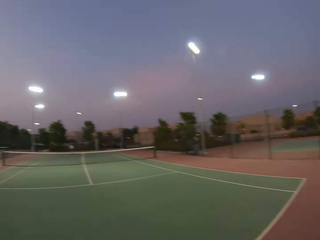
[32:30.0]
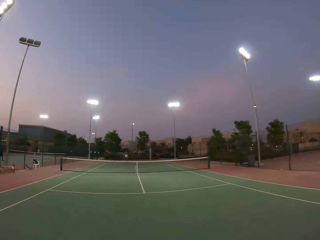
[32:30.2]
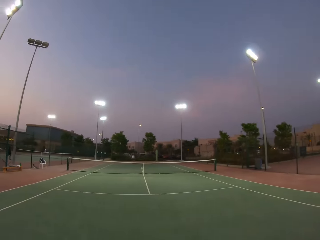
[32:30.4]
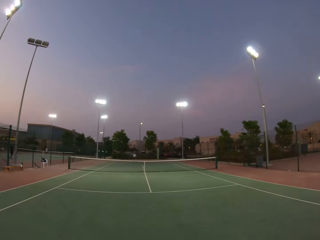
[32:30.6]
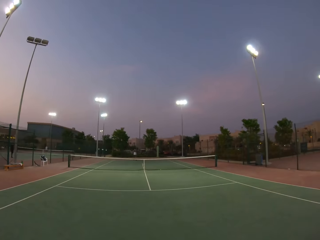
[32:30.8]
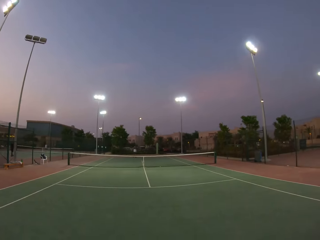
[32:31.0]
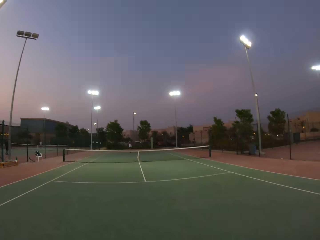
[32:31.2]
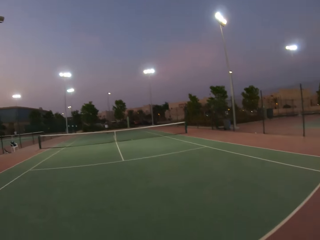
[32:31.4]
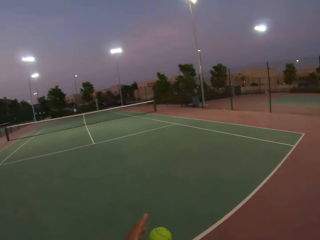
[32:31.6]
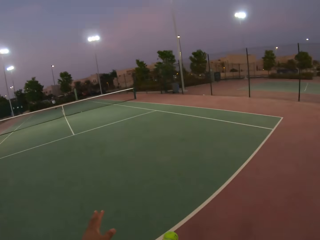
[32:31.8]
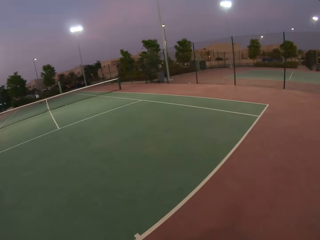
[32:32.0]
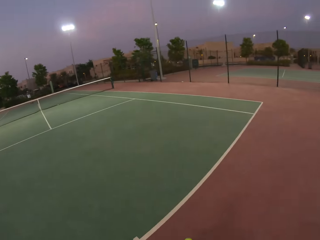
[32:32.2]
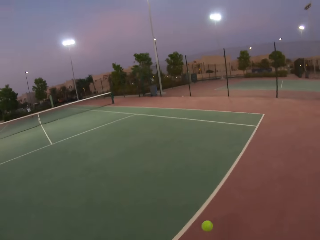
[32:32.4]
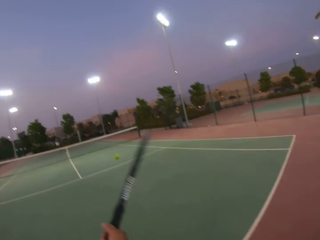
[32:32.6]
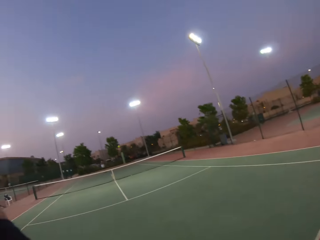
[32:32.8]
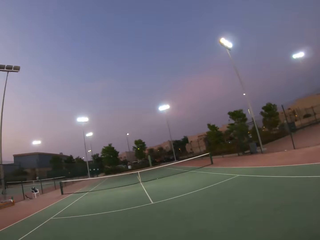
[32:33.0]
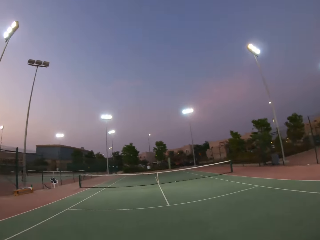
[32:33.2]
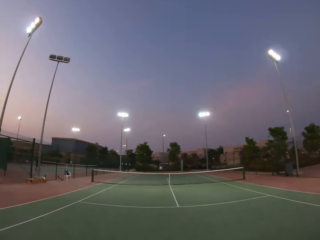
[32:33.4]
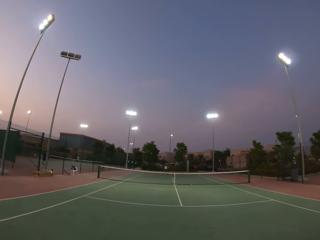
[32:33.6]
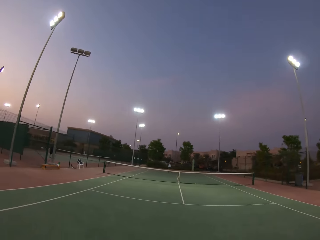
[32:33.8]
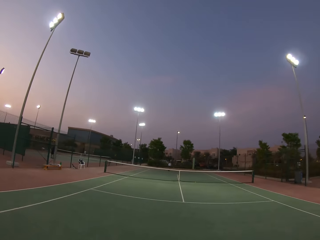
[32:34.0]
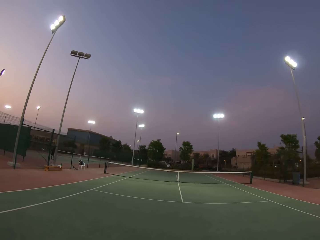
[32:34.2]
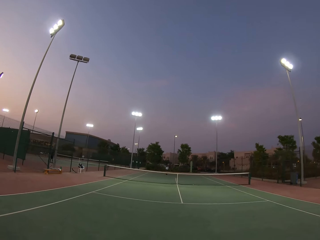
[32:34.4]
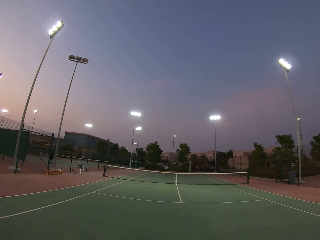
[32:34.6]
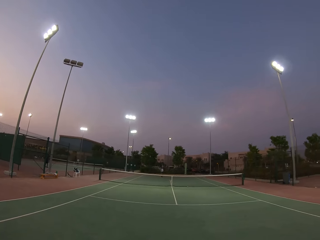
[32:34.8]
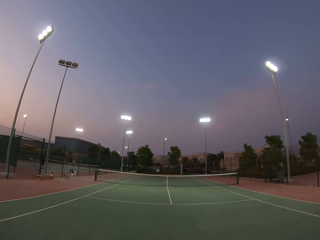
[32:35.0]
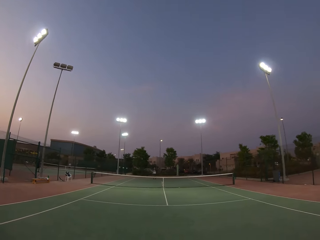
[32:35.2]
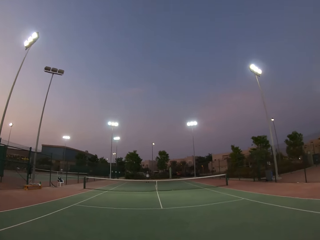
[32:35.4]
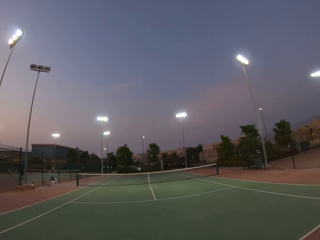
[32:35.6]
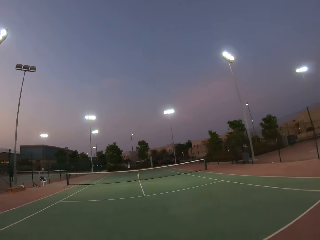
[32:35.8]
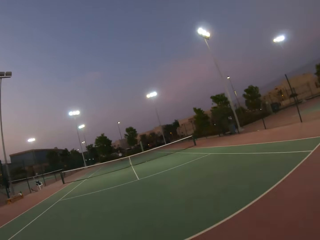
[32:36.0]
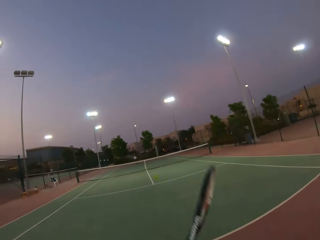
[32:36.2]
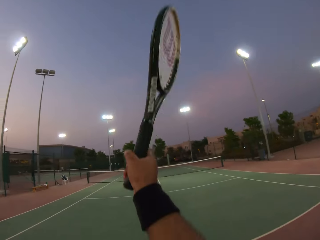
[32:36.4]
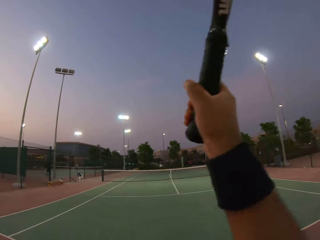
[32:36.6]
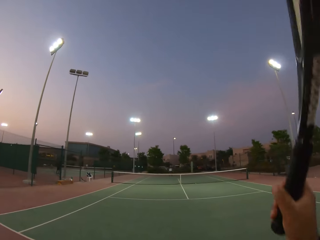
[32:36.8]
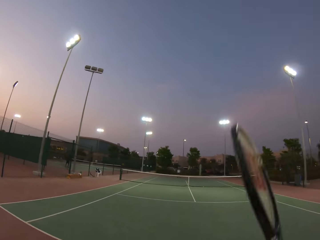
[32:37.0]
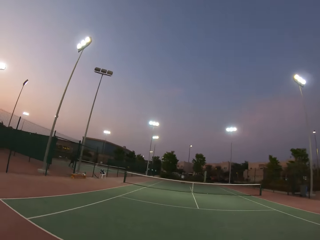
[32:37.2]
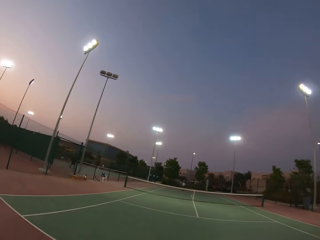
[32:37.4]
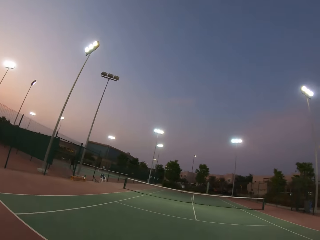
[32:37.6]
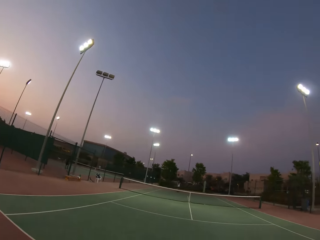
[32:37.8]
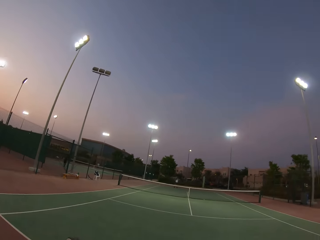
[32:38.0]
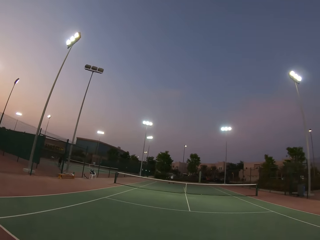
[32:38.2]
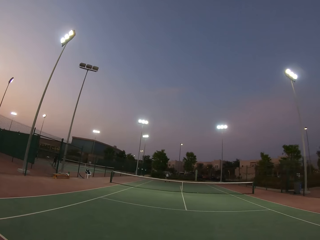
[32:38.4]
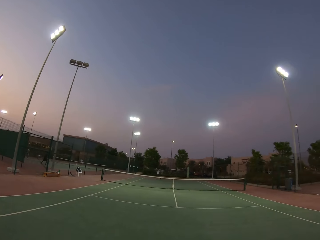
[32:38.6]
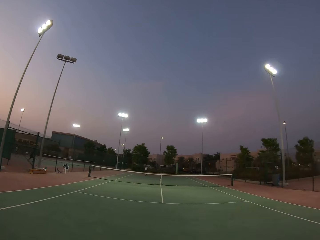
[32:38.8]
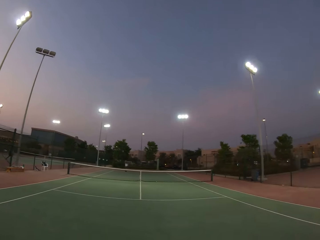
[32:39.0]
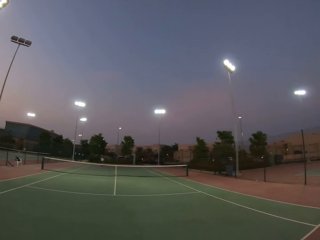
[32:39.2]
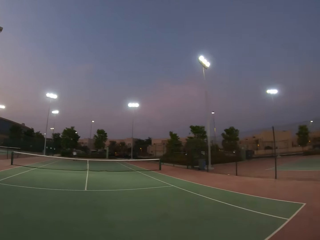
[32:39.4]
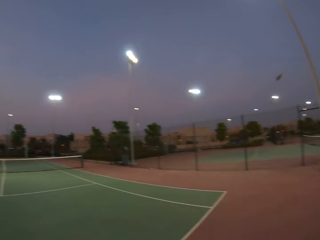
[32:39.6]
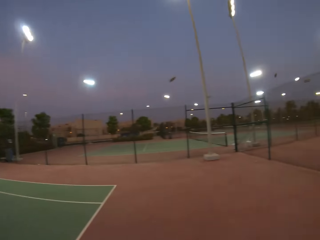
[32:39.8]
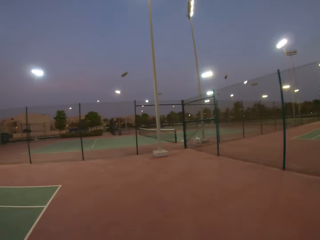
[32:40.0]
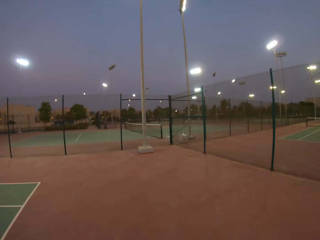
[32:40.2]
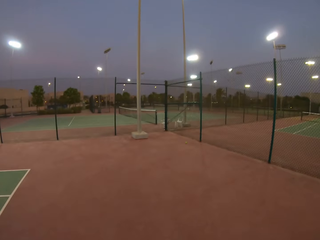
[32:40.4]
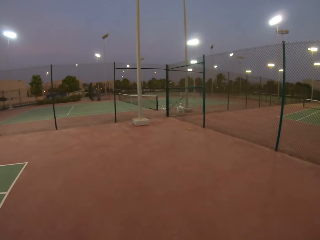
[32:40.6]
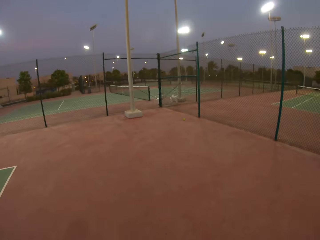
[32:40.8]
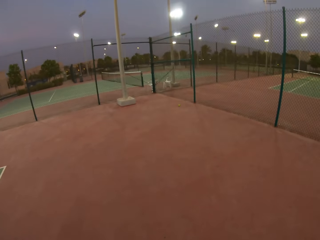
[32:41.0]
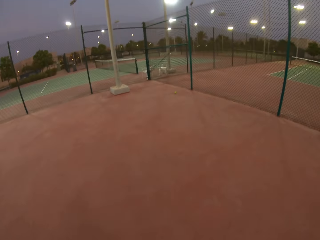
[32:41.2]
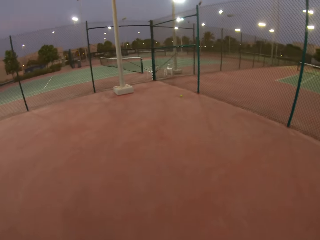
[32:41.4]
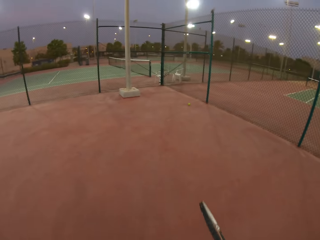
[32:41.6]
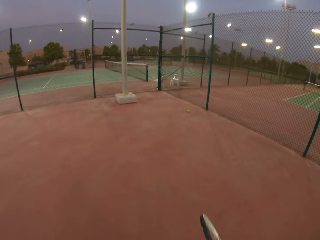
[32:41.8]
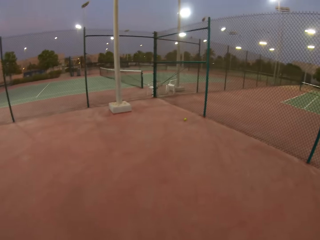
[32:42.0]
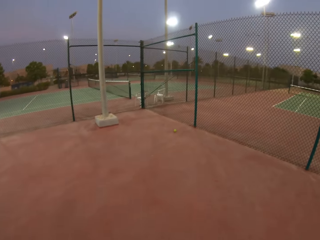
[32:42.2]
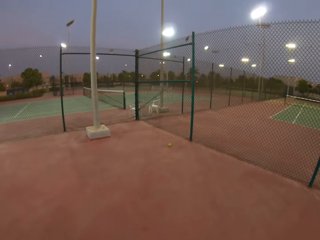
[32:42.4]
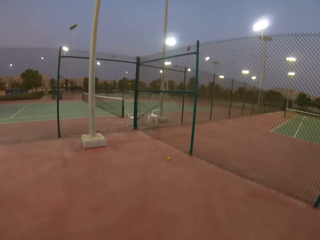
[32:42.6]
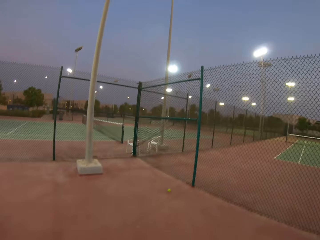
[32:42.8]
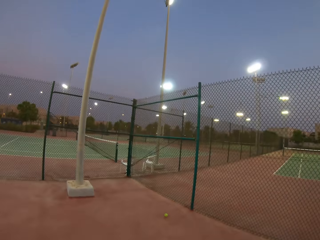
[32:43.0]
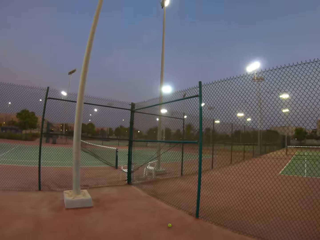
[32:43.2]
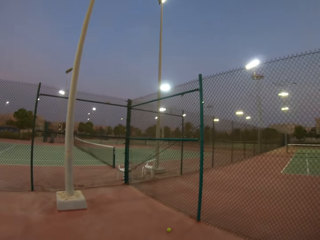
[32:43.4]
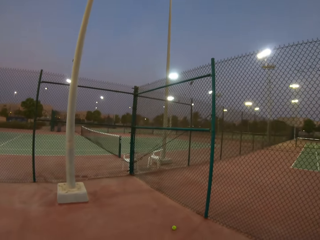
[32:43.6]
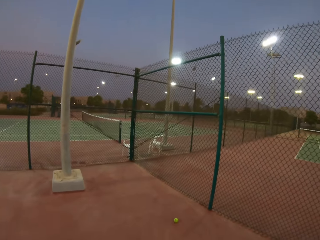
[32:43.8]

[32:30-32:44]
The camera wearer walks towards the post.

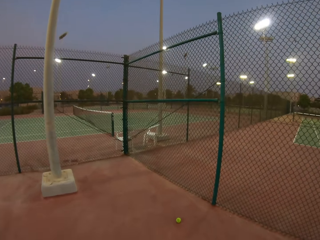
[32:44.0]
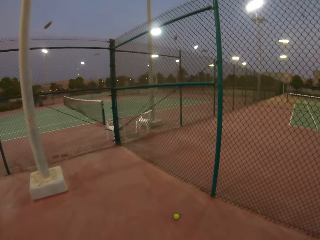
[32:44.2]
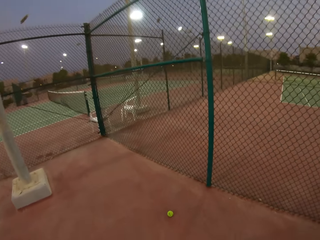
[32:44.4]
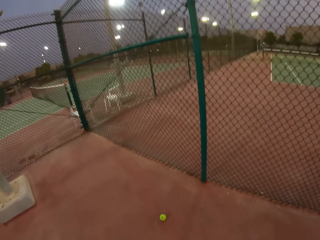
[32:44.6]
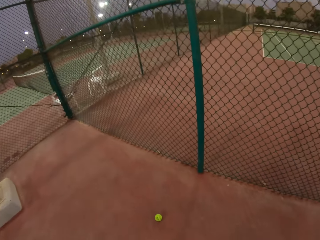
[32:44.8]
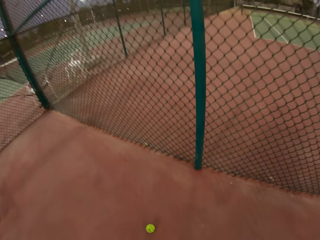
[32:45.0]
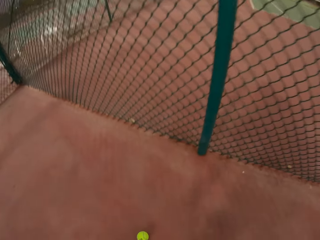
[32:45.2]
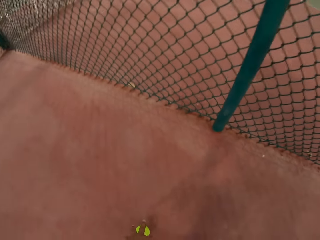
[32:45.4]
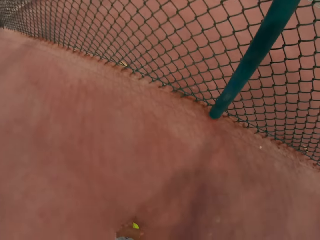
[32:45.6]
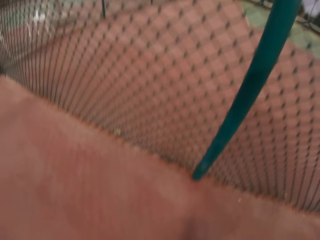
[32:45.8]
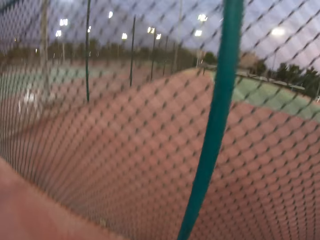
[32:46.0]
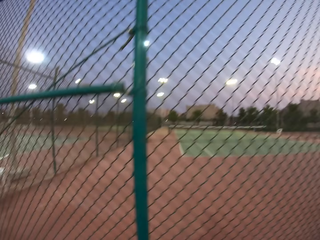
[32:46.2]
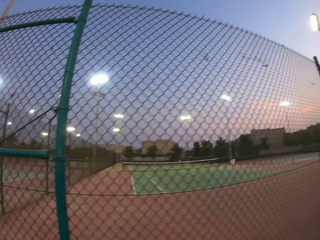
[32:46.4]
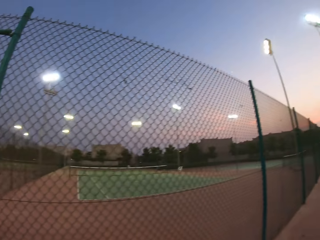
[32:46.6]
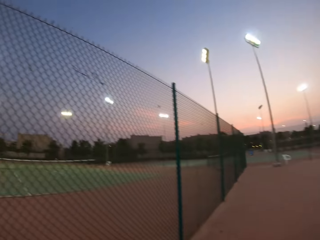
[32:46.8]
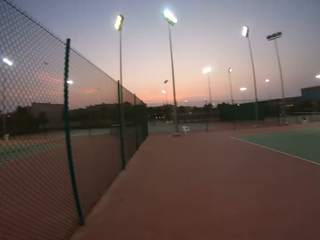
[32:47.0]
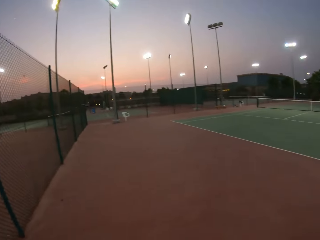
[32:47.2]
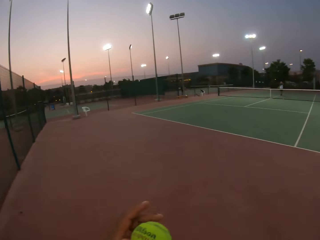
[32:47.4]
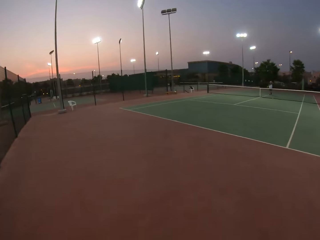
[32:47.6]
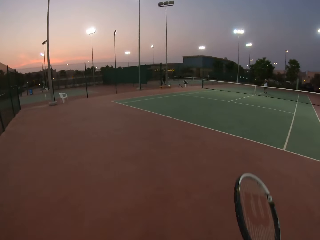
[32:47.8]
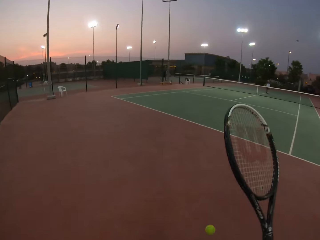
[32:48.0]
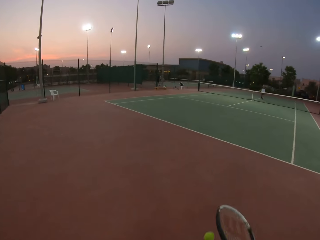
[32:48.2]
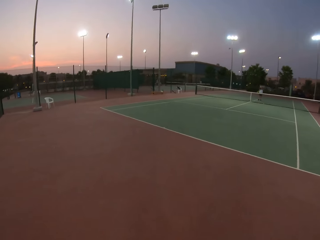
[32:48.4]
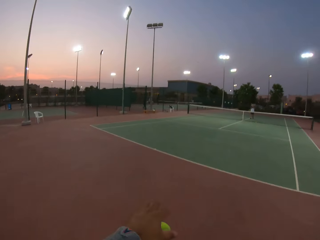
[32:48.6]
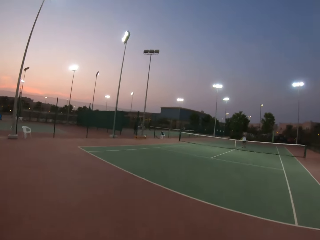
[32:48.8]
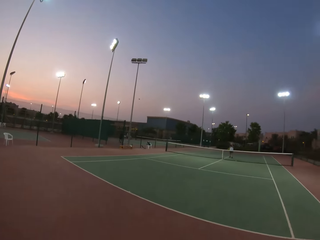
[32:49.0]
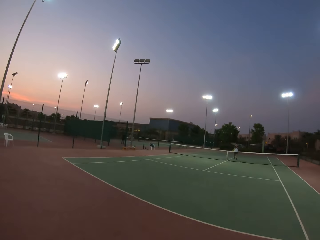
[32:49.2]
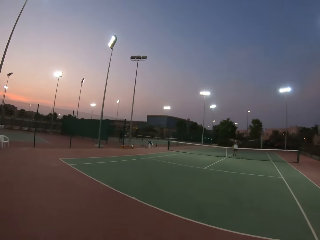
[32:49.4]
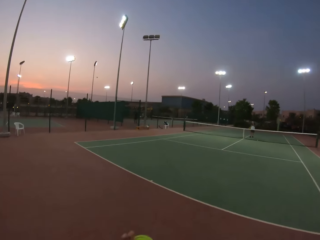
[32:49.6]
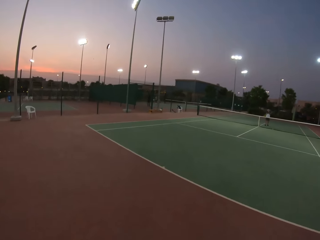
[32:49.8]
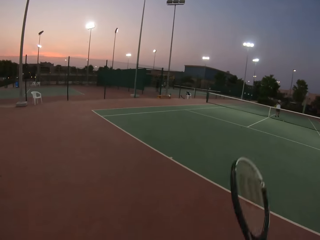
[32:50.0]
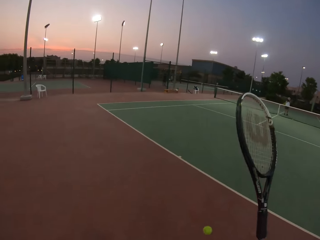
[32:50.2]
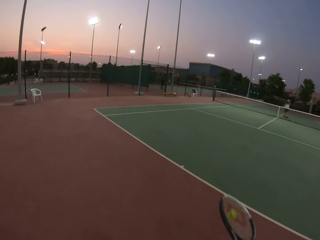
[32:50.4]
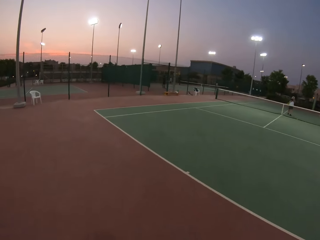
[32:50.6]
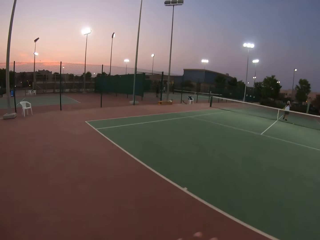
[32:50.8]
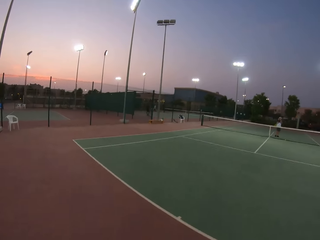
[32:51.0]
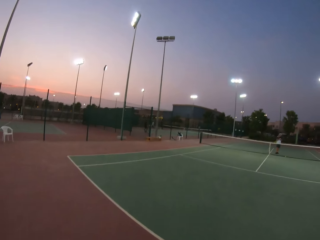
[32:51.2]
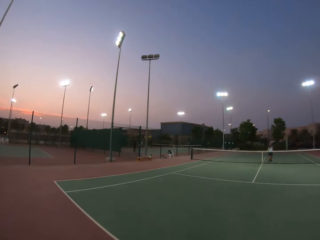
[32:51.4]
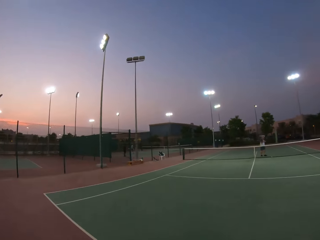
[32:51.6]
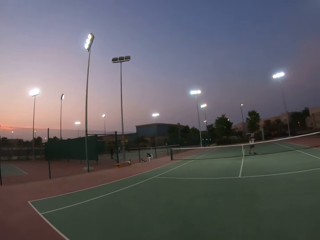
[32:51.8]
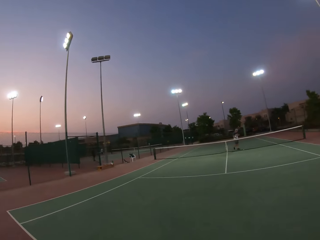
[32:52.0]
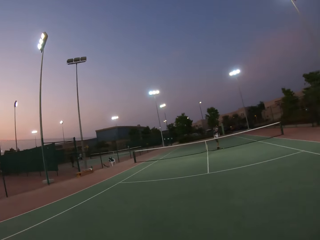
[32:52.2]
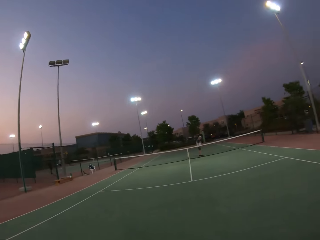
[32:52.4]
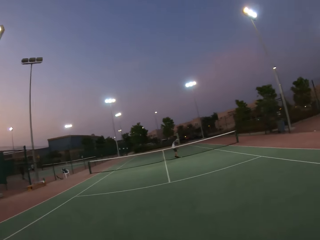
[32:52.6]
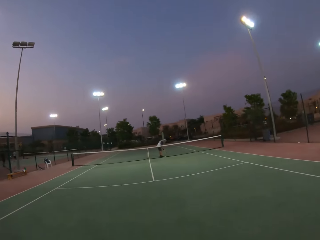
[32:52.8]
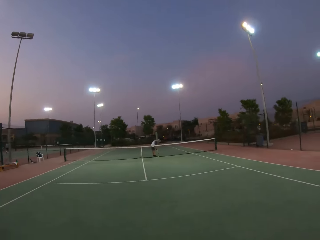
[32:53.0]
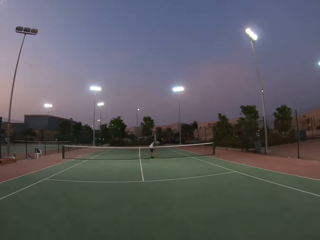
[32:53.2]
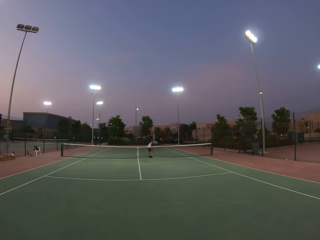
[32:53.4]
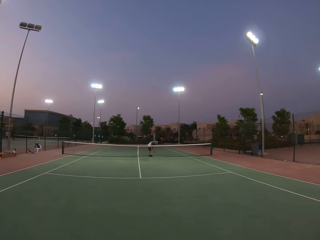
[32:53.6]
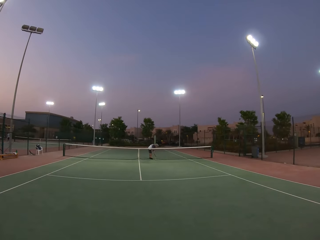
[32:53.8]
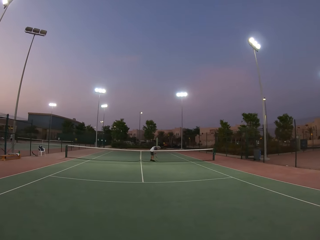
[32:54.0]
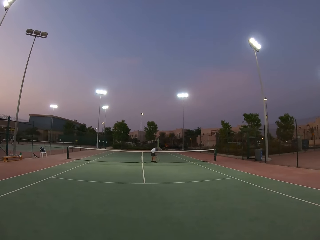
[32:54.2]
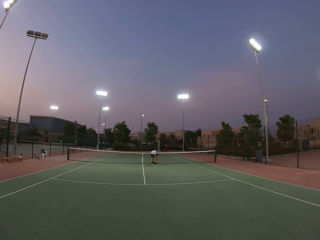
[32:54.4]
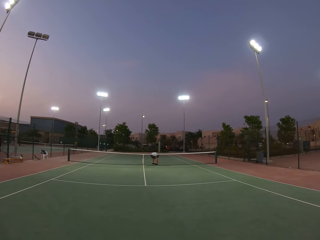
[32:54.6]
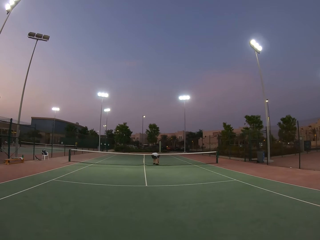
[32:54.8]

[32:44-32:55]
The camera wearer picks up the ball on the ground. They play tennis with the racquet.
